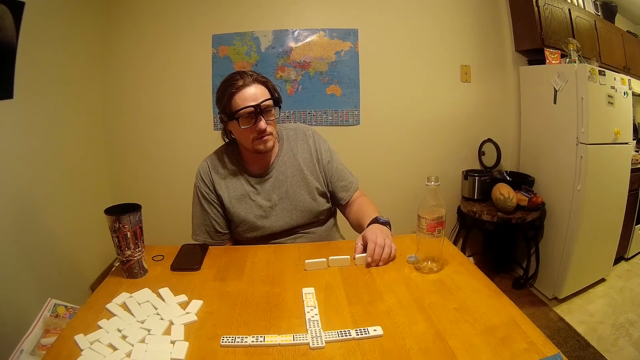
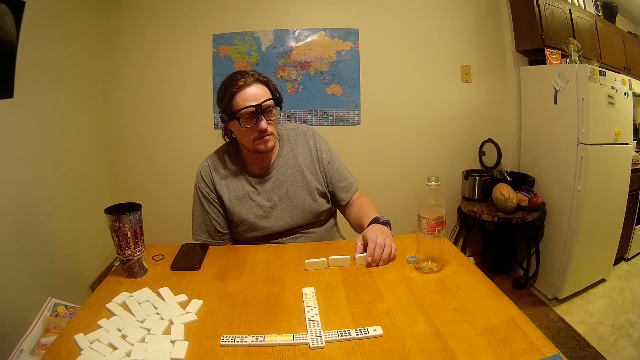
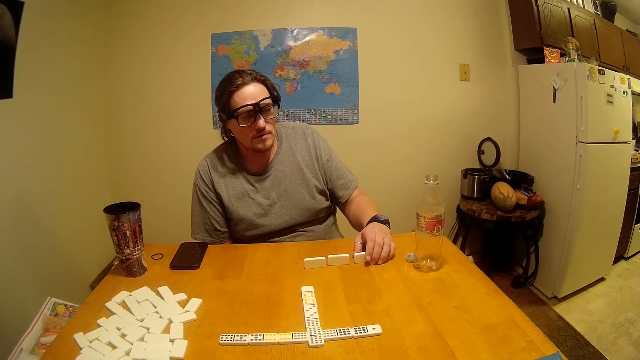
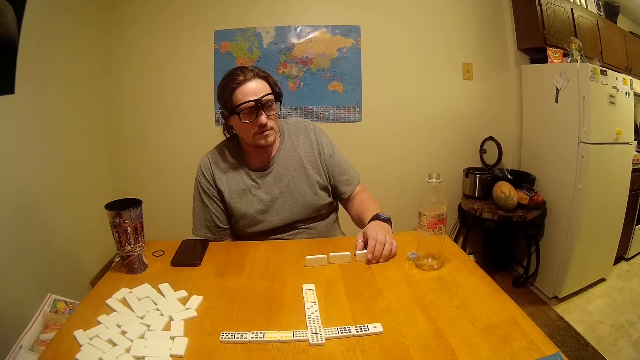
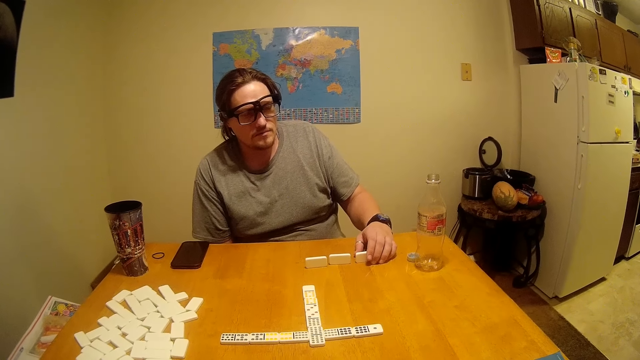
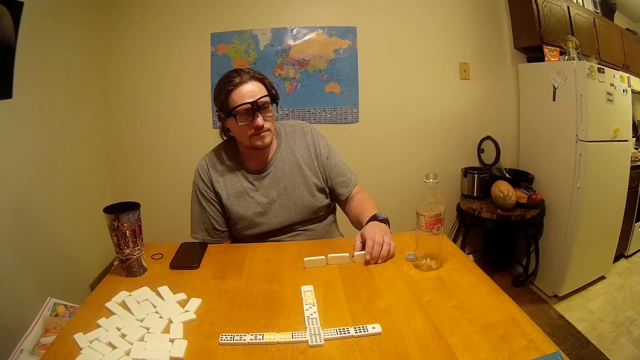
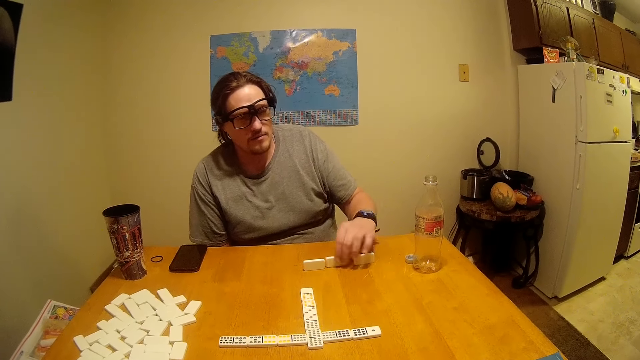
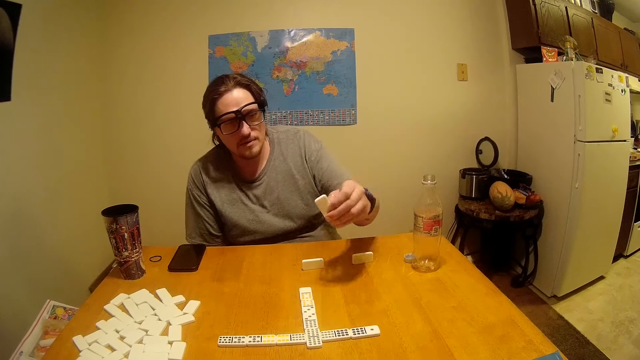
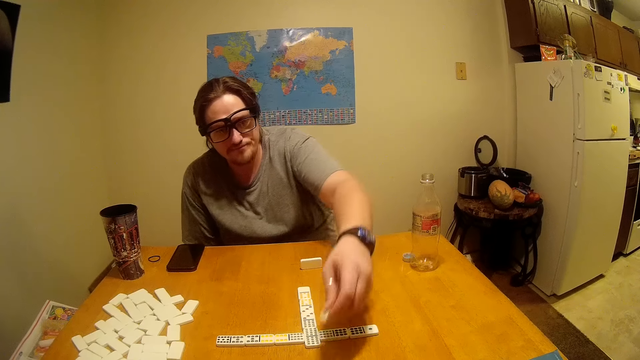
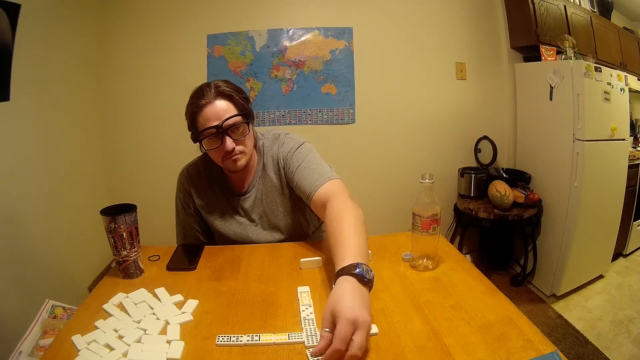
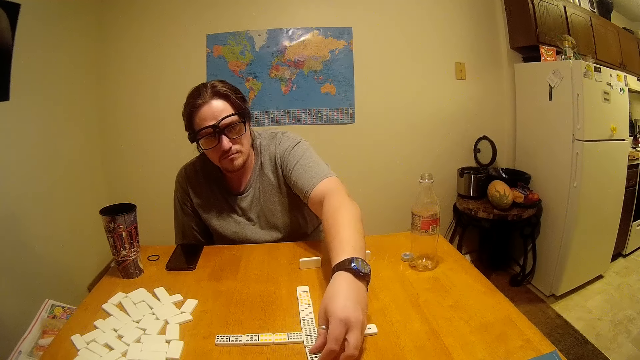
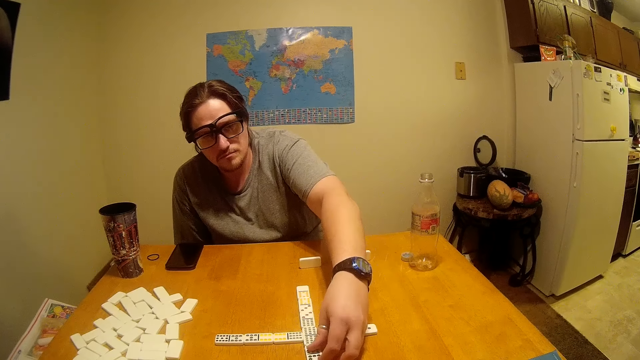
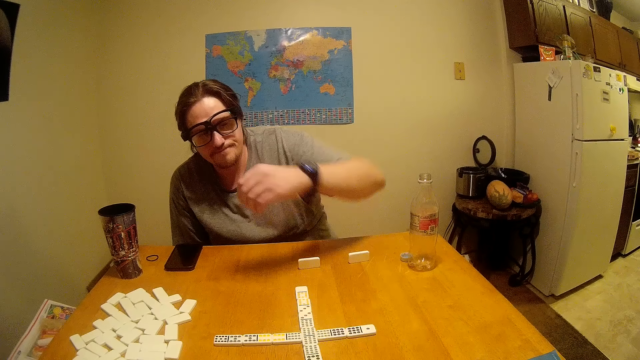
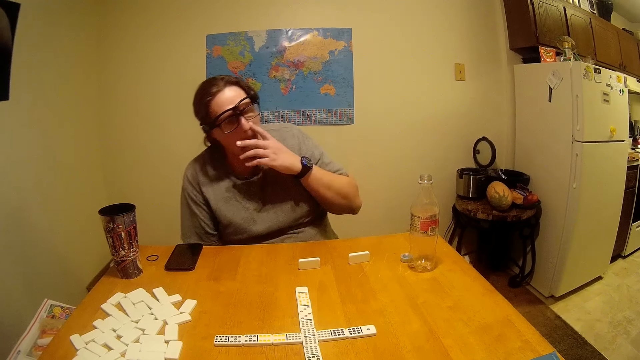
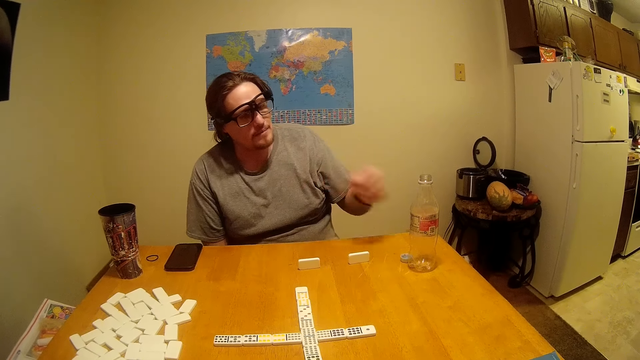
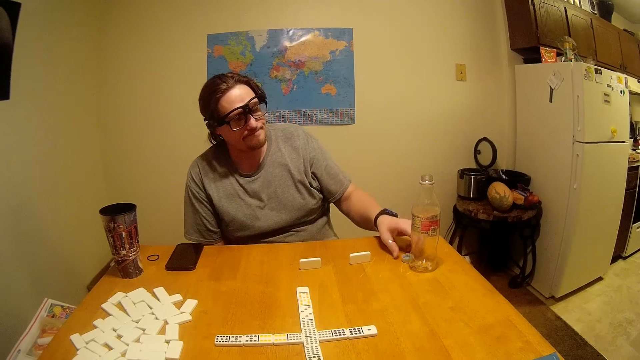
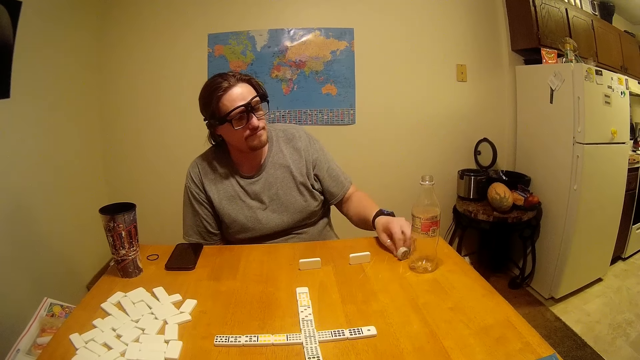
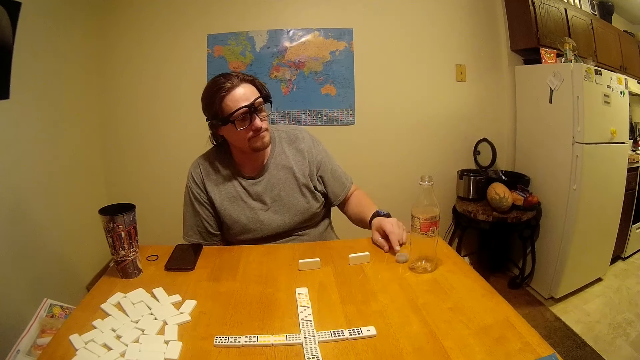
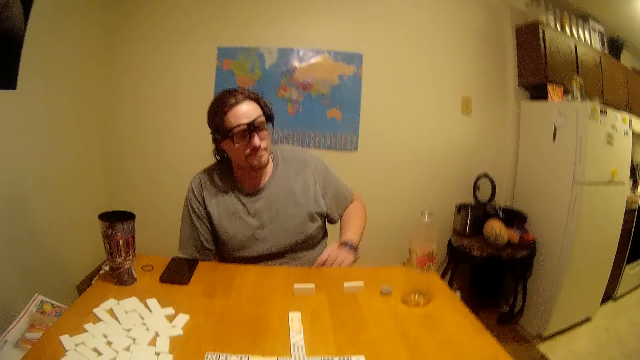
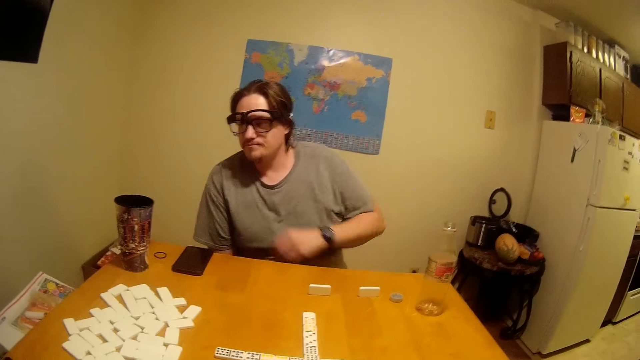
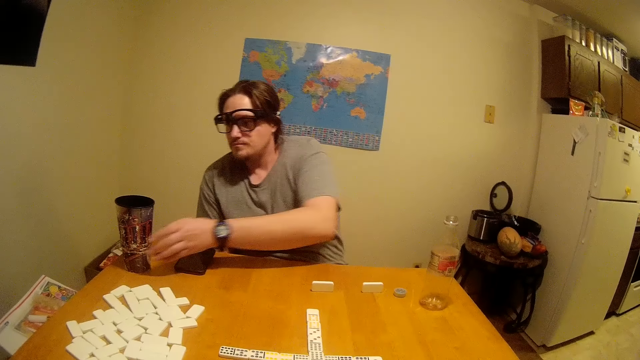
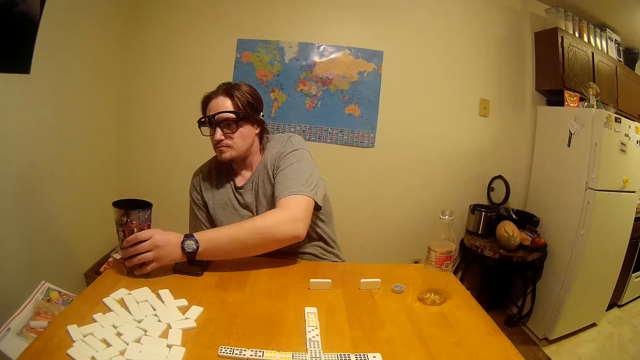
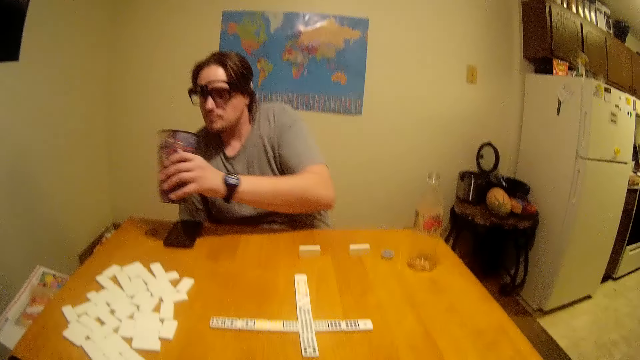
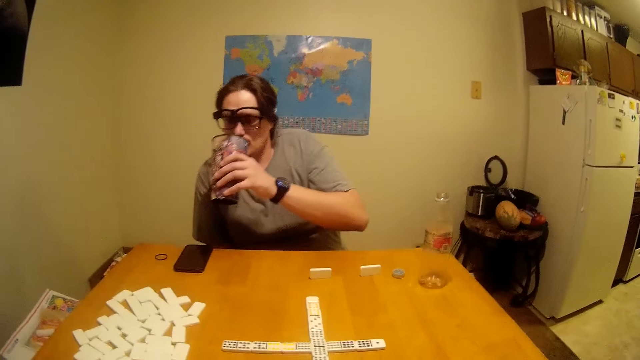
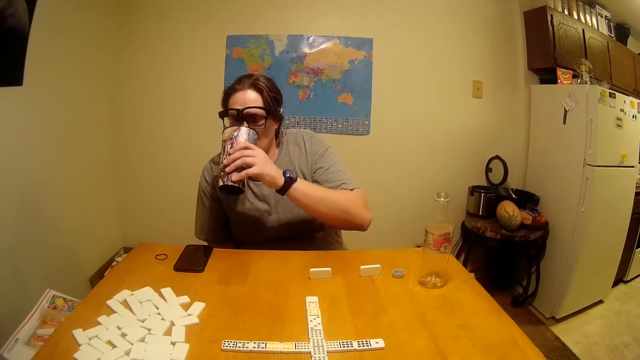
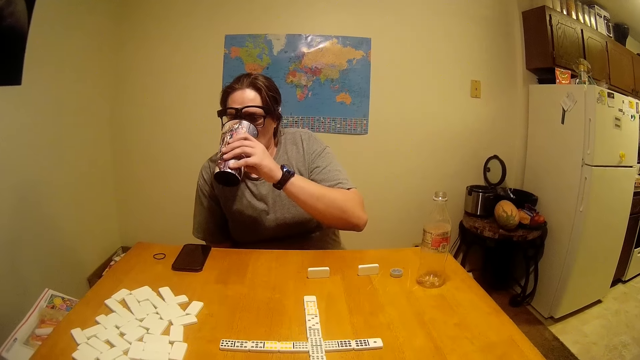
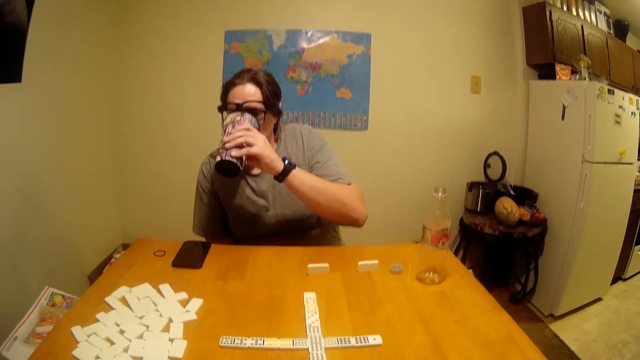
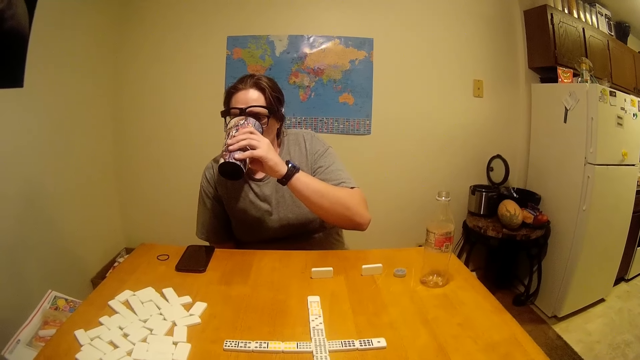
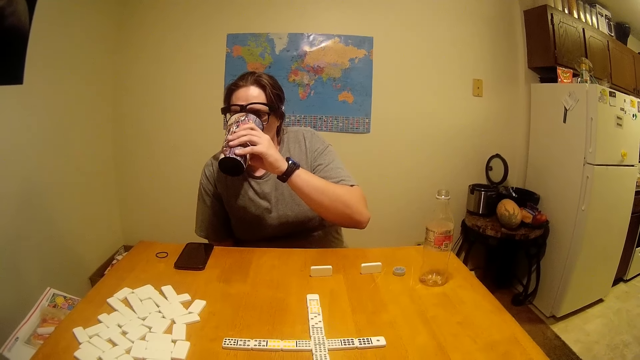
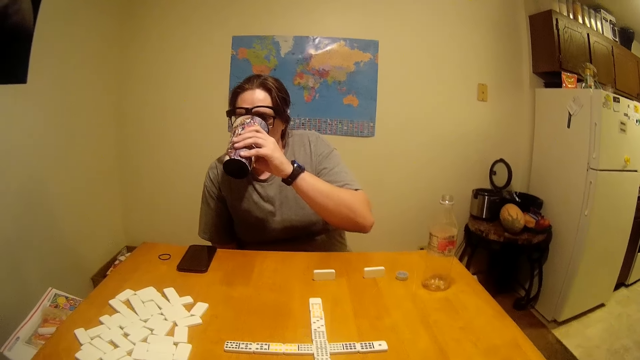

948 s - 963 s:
The man talks, picks up the dominoes from the table, plays the game, puts a block down, lifts his hand, touches his nose, touches the bottle top on the table, moves something, and picks up a cup of something from the table. The camera wearer talks to the man. The man drinks the cup of something. The camera wearer talks to the man.

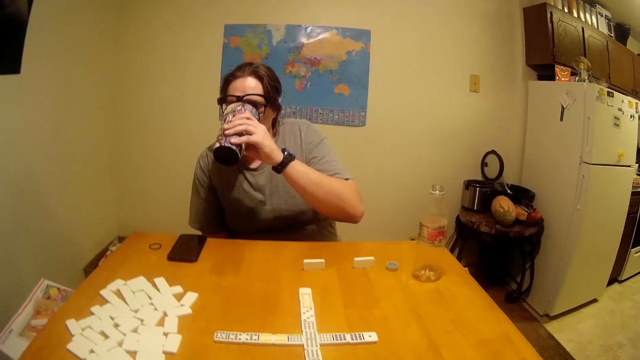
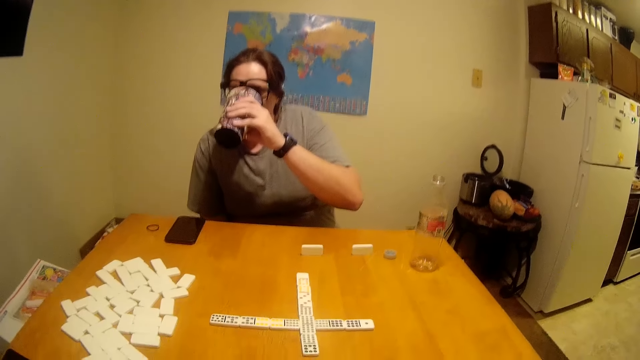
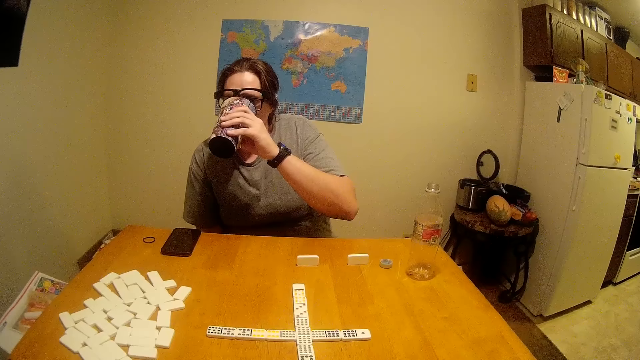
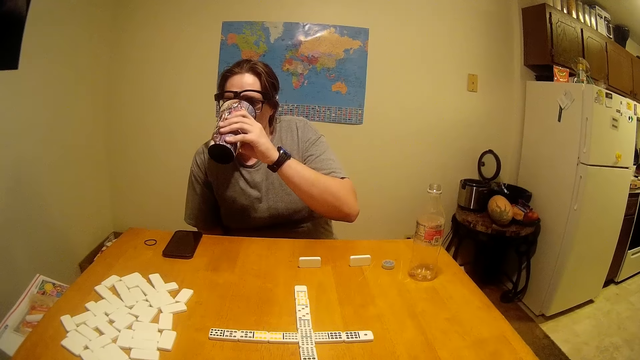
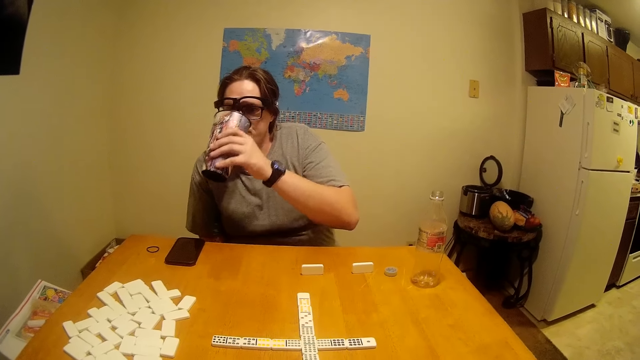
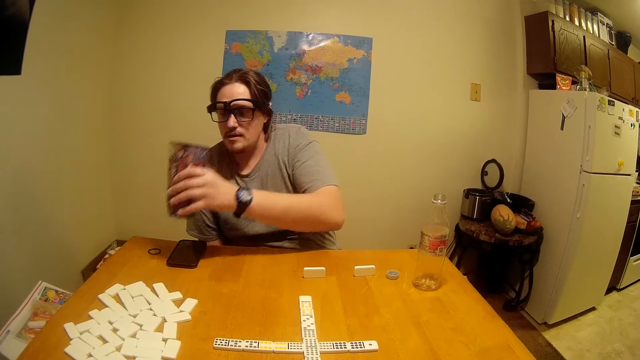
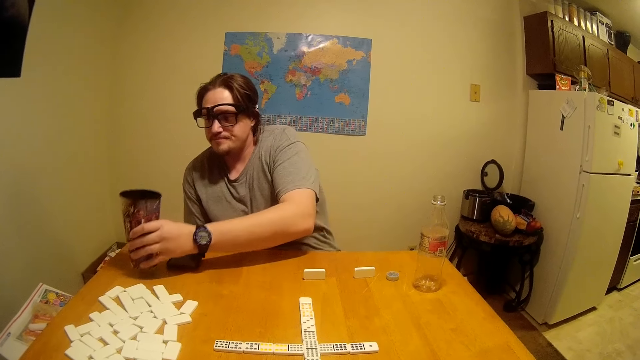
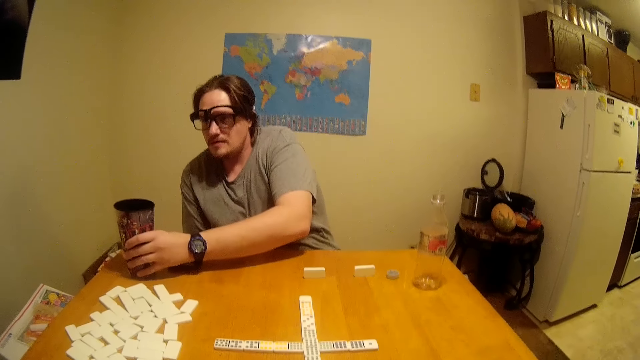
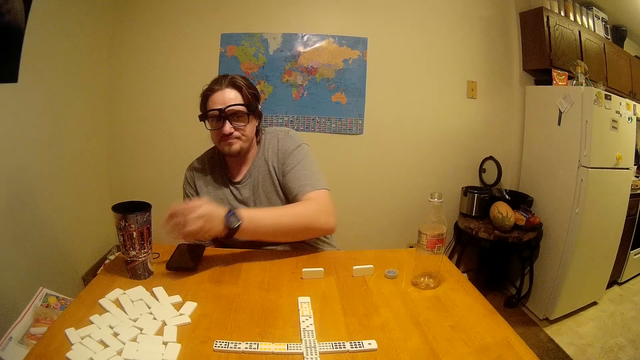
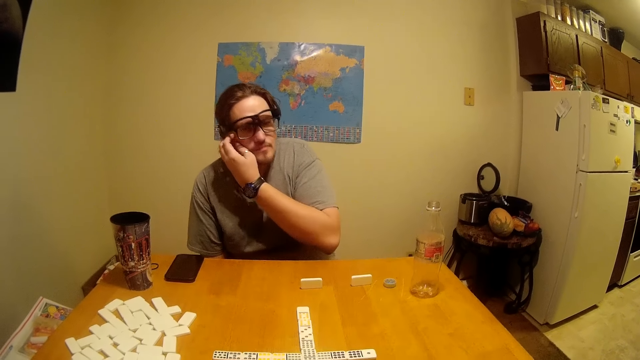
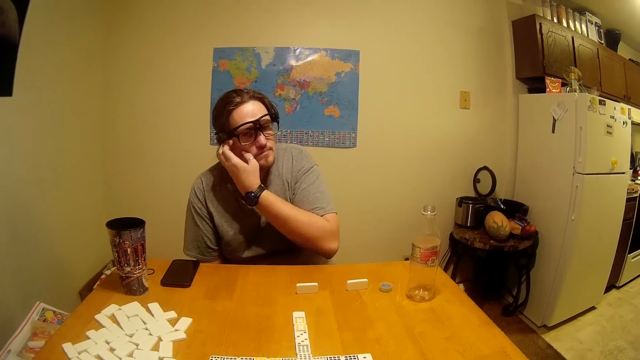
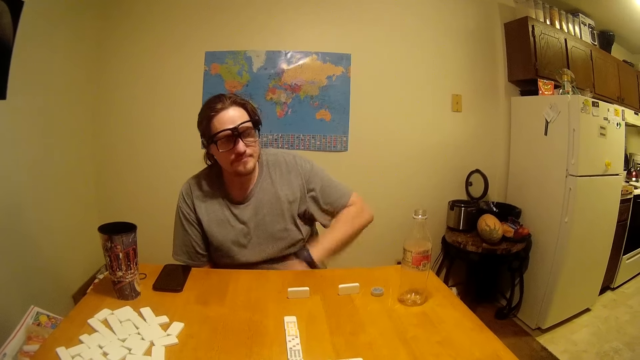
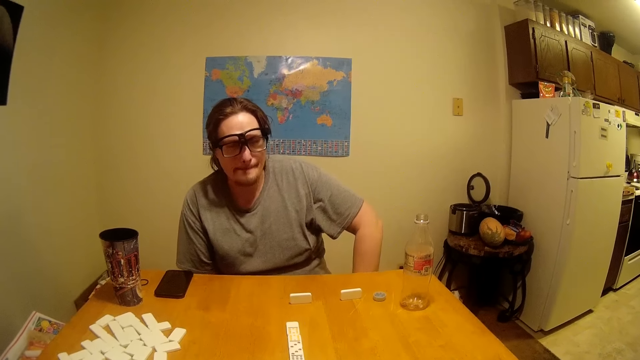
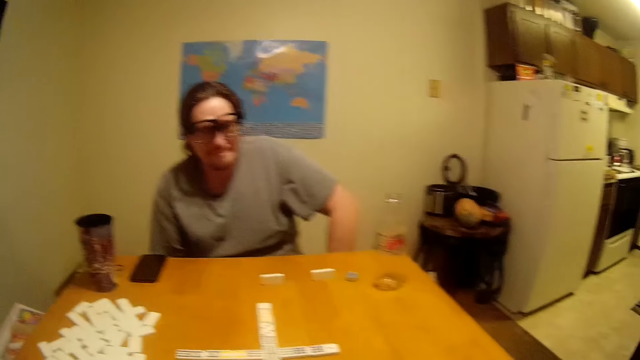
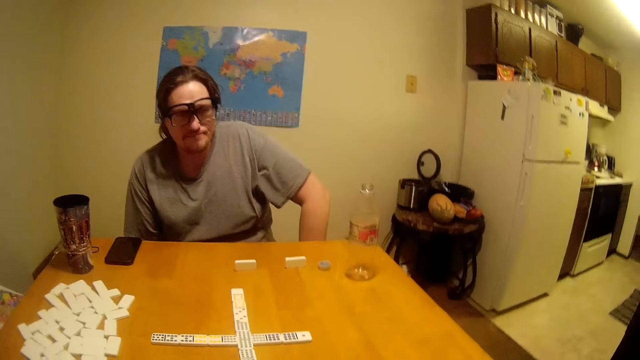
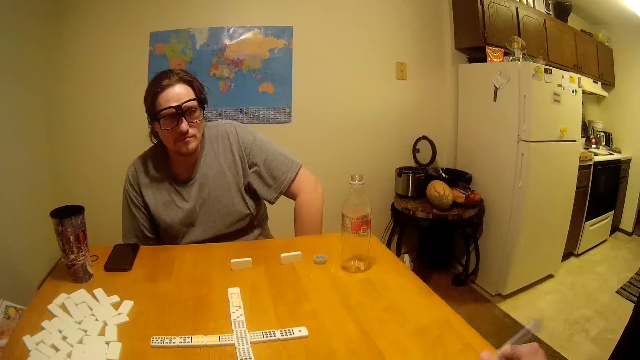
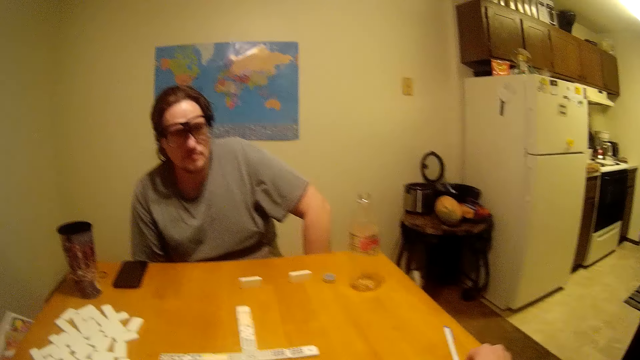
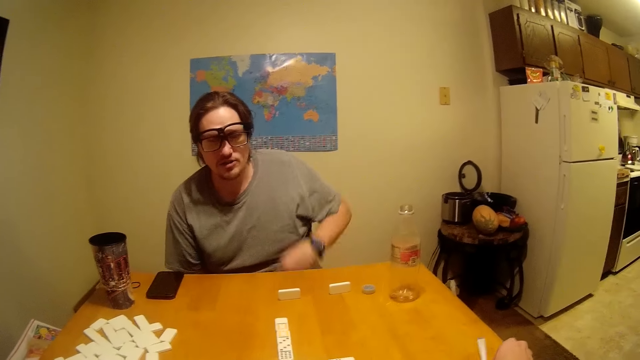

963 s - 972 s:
The man puts the cup of something on the table. The camera wearer talks to the man. The man scratches his face, rubs his cheeks and drops his hand. The camera wearer talks to the man.
